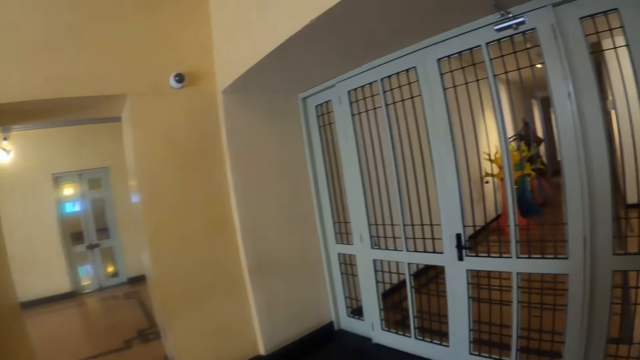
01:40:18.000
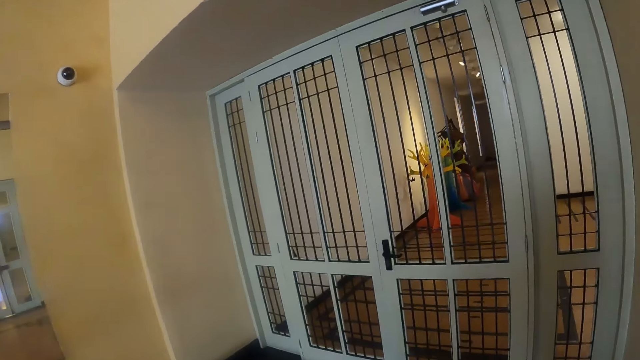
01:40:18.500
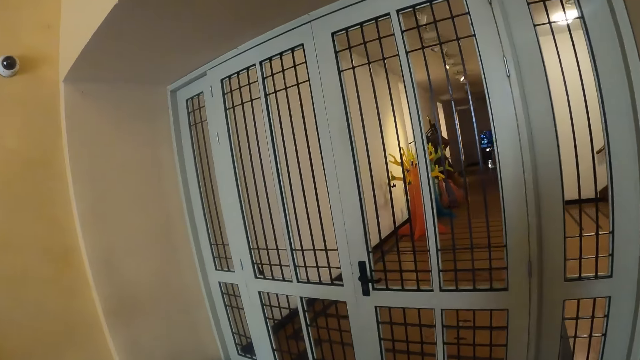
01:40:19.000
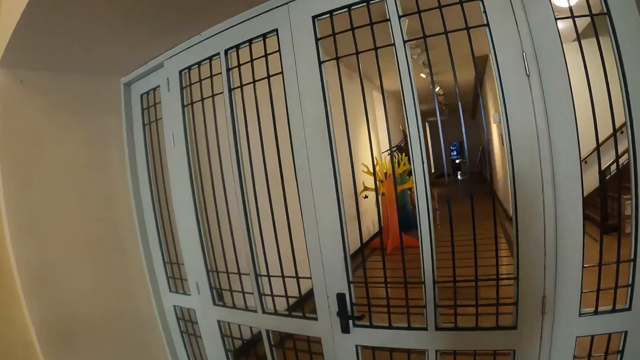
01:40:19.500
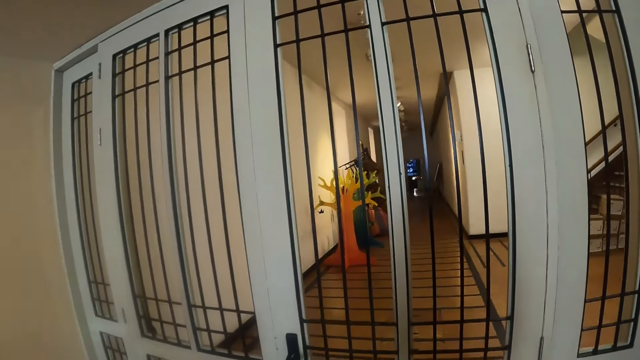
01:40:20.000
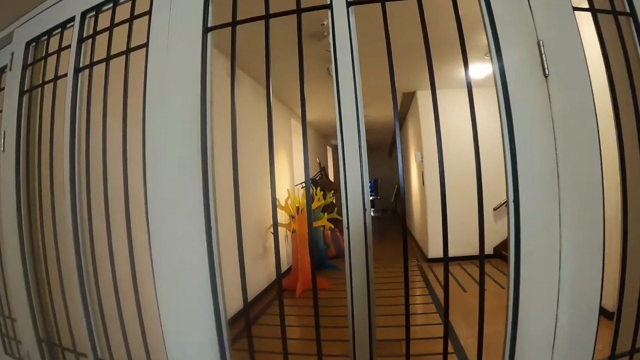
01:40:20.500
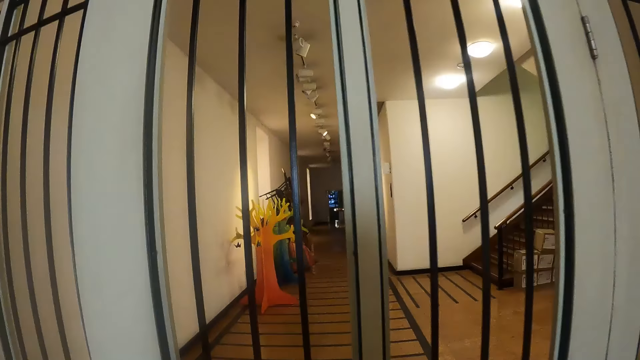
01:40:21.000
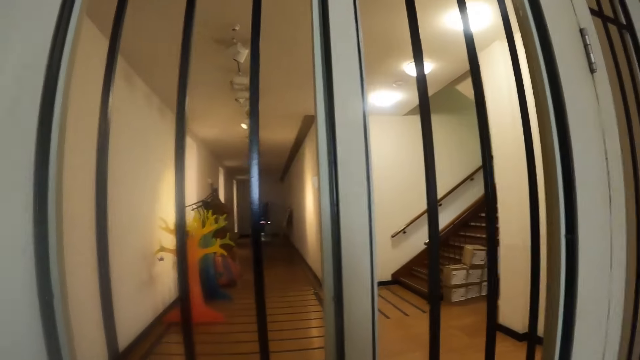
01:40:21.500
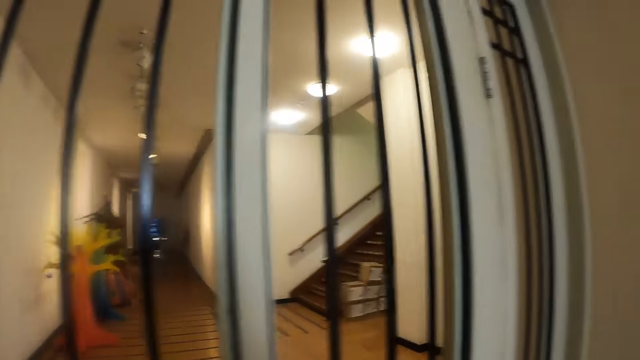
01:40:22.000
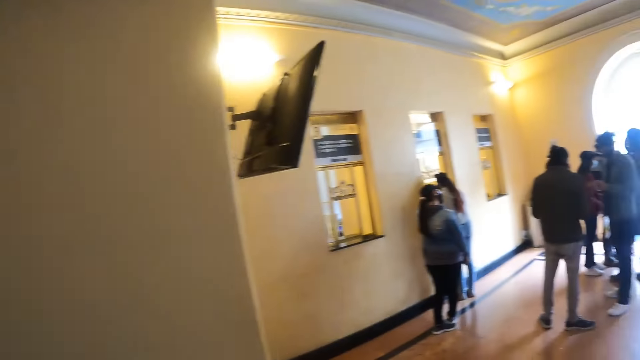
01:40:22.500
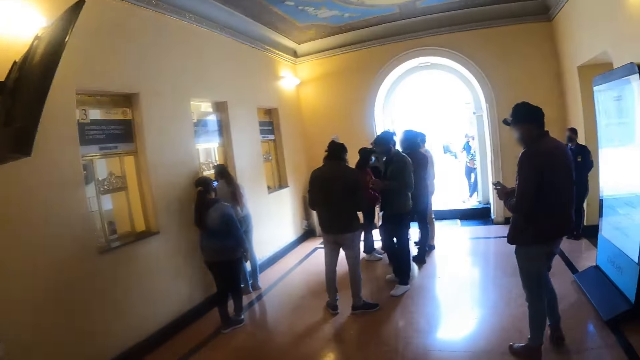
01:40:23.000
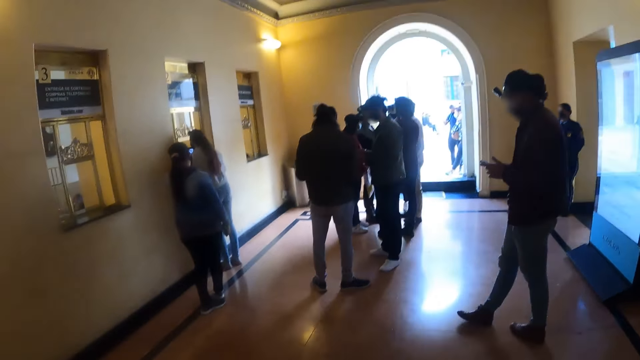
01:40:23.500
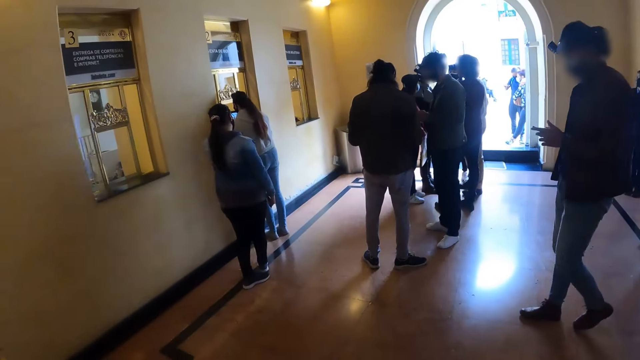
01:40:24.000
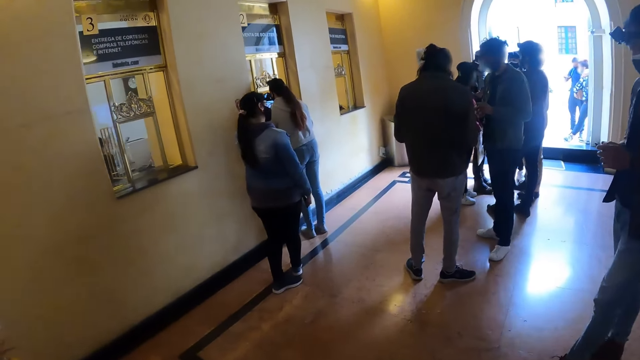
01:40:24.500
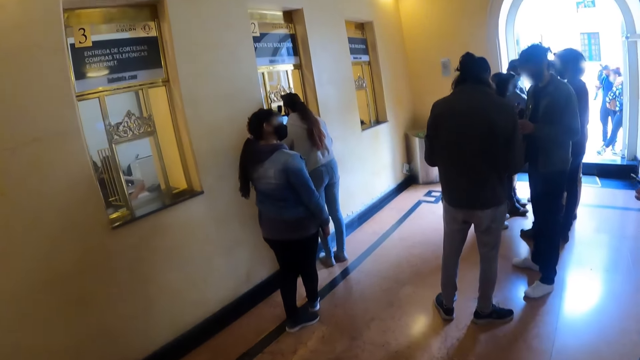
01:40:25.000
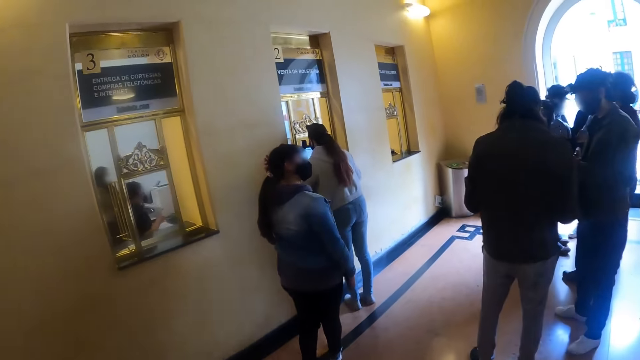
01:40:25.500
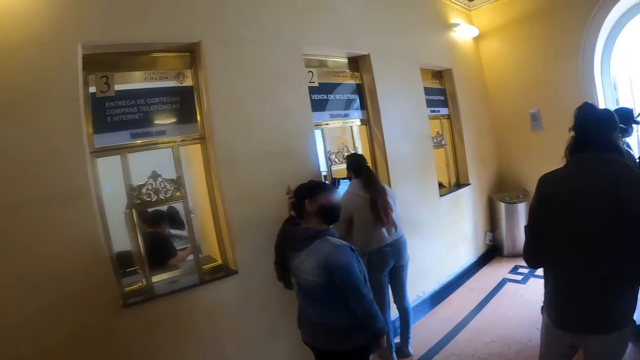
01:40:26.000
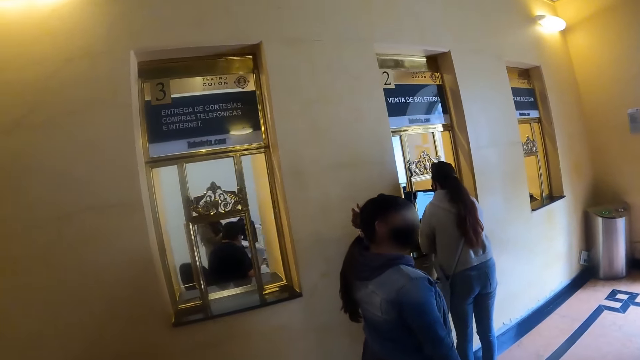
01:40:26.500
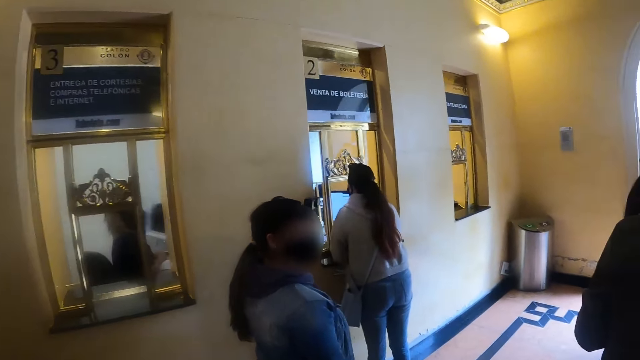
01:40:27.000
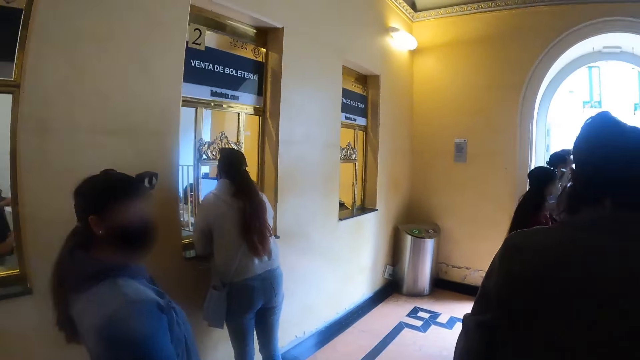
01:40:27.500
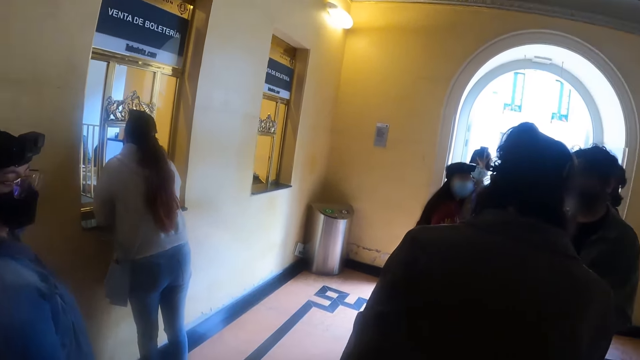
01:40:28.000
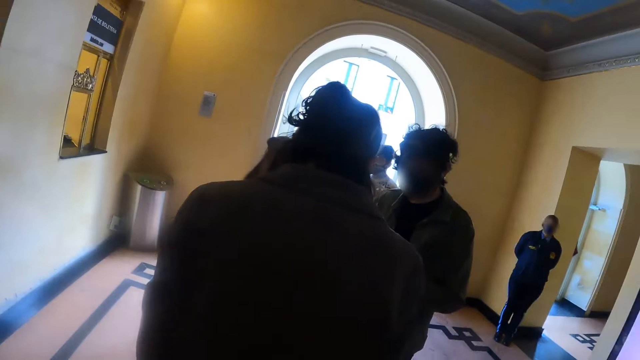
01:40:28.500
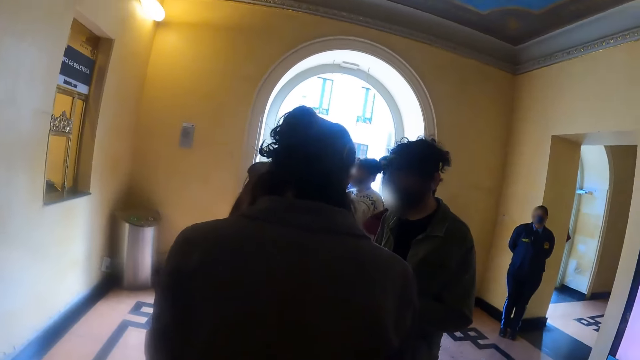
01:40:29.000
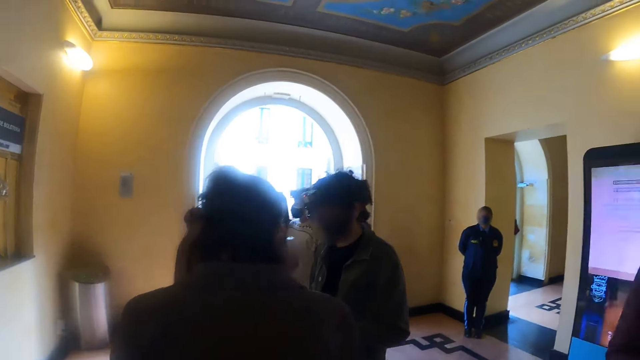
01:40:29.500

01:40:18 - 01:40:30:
The camera wearer walks to the gate inside the building. They turn around, look around, and walk to the teller.

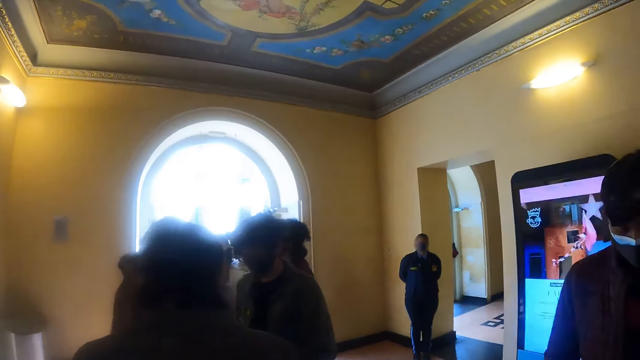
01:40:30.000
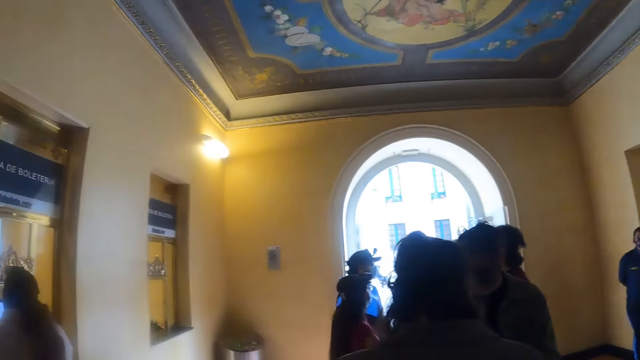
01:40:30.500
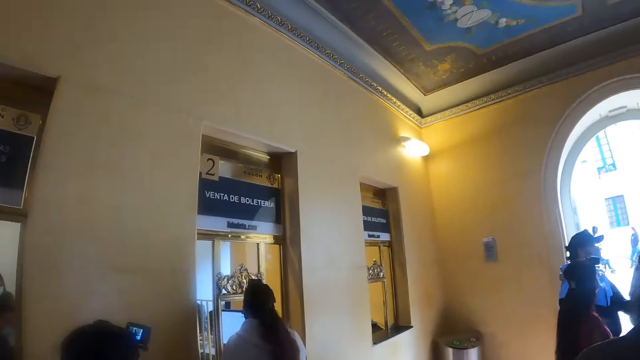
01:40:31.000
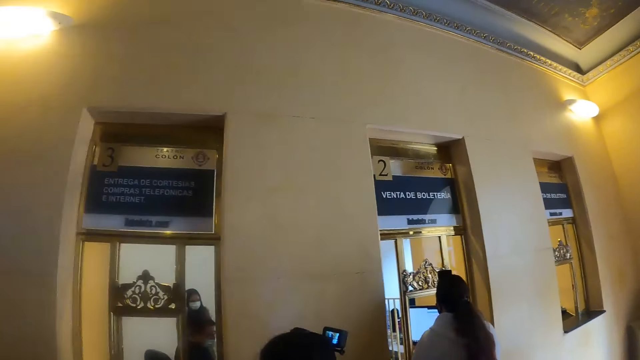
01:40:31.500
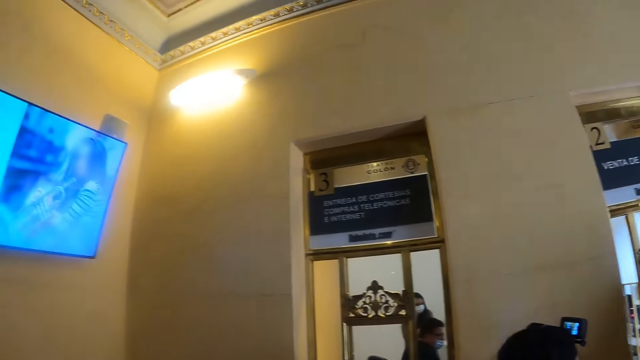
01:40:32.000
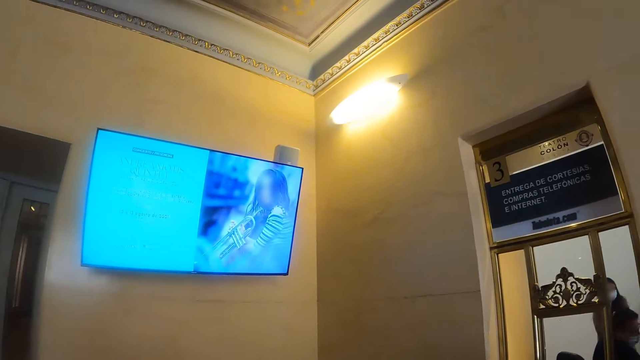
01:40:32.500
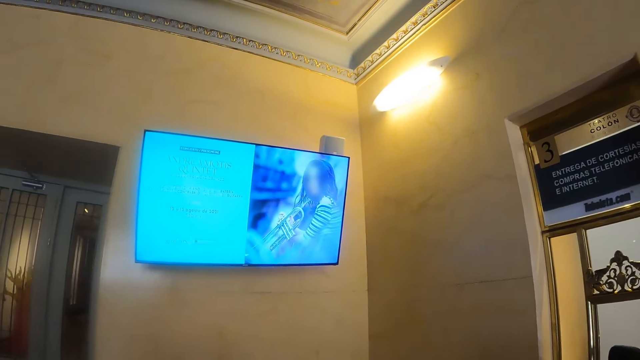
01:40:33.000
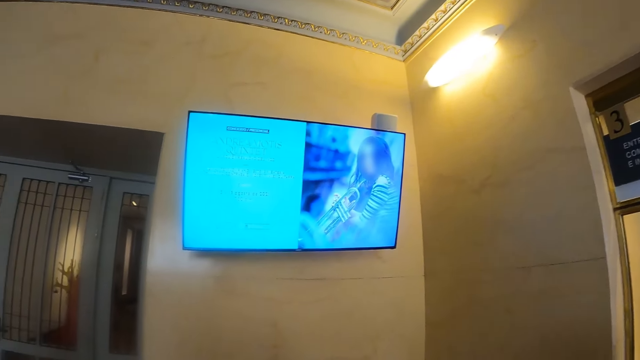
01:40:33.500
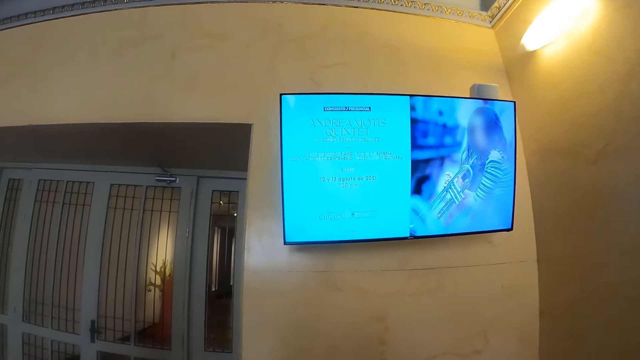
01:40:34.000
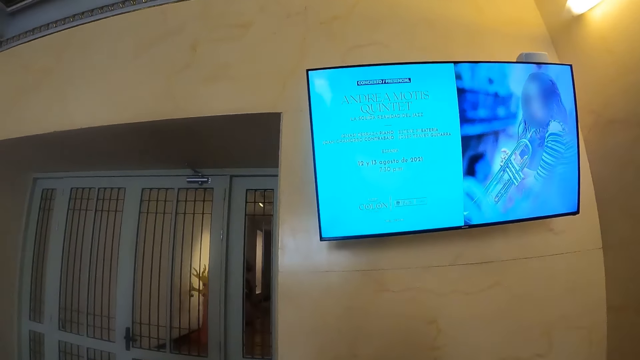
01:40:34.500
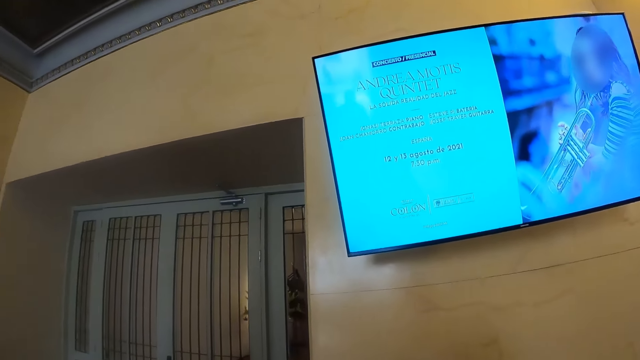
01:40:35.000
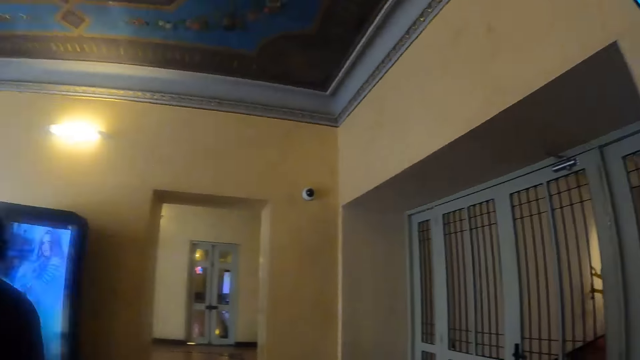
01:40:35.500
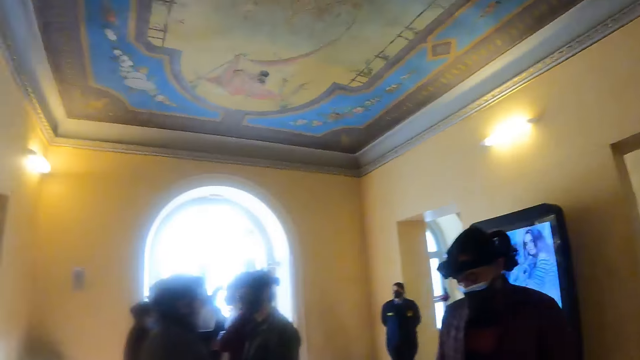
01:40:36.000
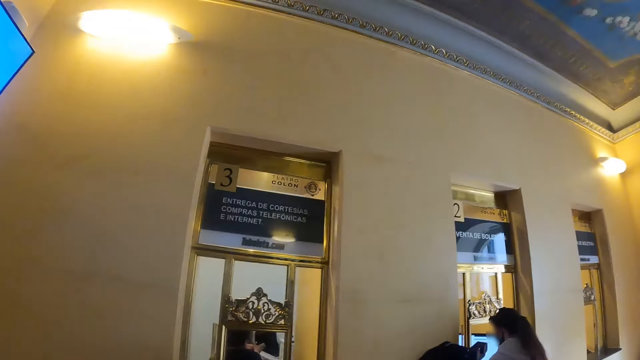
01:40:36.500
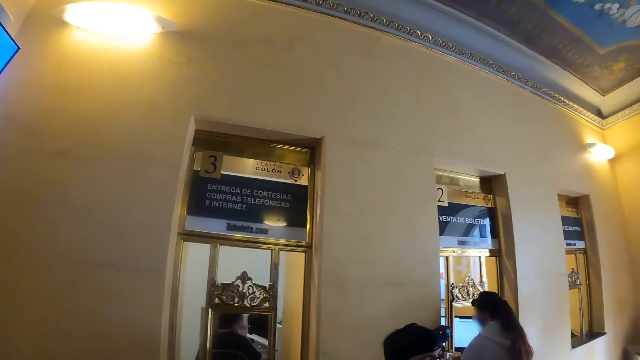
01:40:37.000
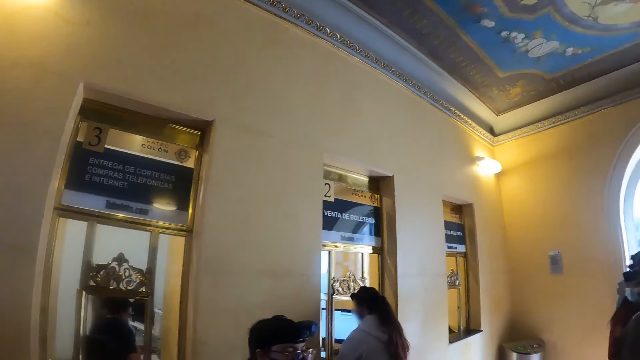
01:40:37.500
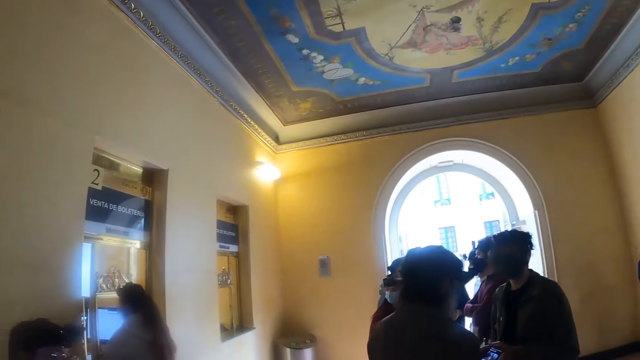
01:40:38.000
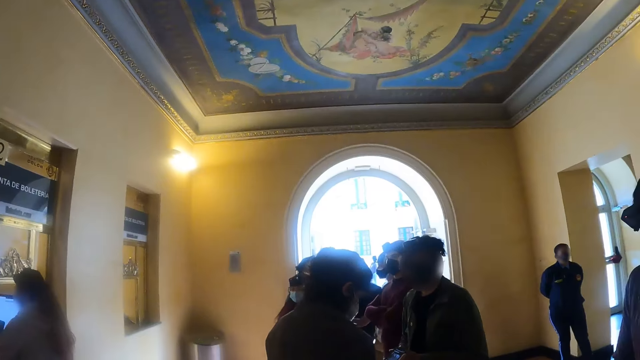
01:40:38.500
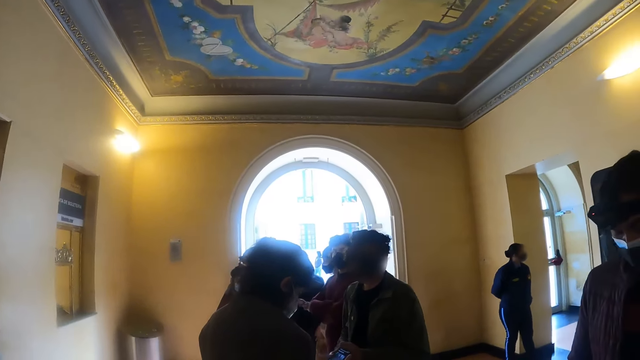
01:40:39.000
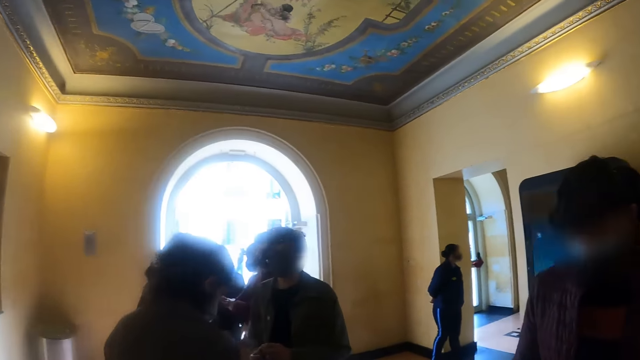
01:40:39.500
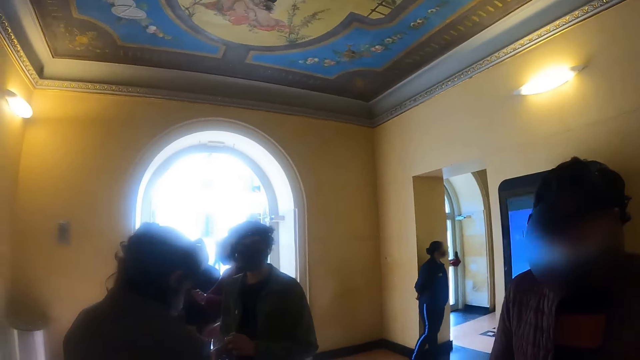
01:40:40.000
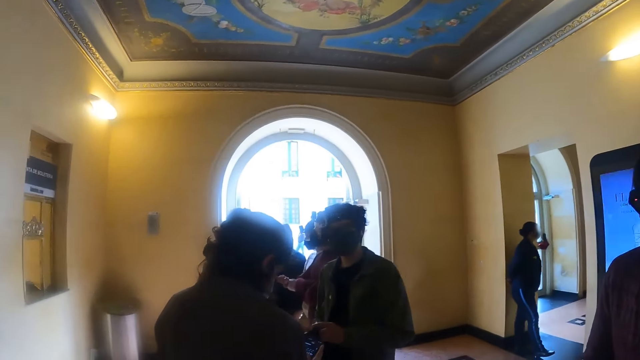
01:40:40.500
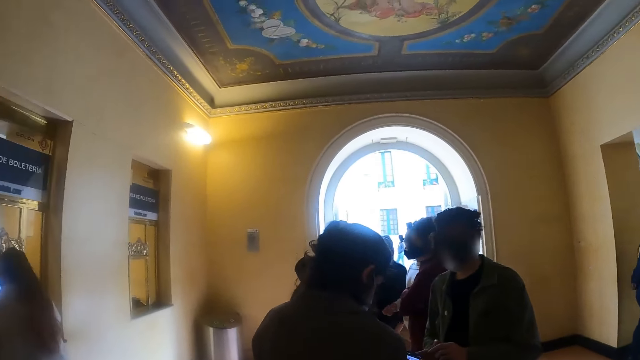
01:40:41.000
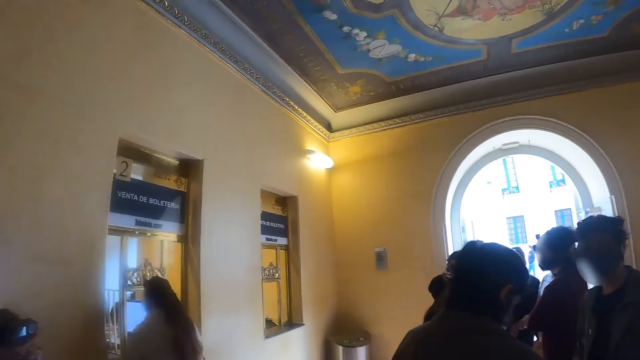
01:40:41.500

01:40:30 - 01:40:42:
The camera wearer looks around.
